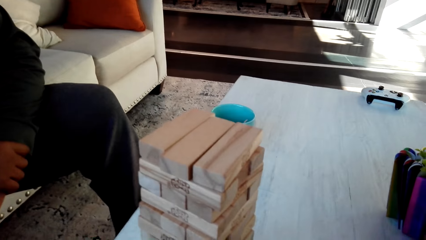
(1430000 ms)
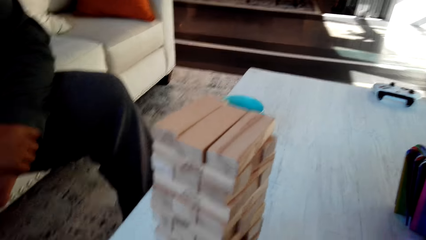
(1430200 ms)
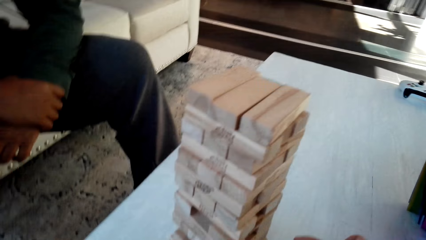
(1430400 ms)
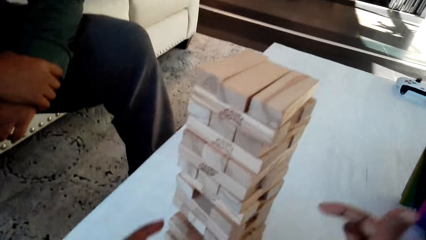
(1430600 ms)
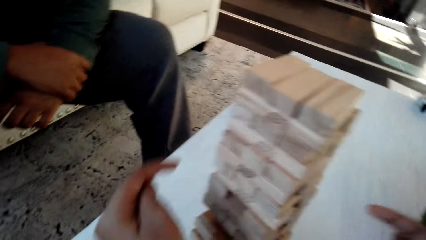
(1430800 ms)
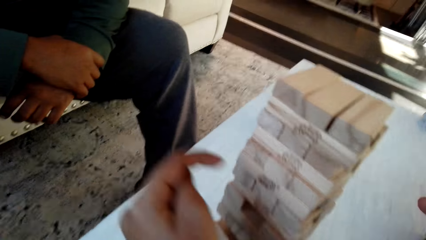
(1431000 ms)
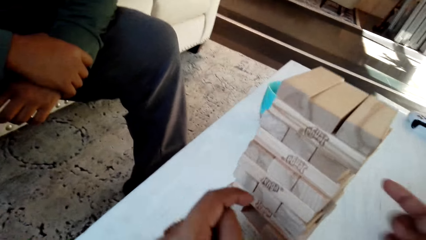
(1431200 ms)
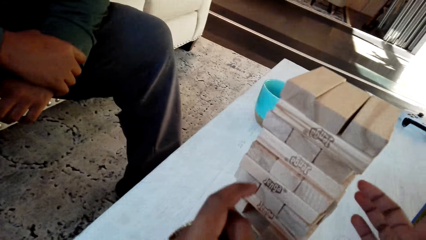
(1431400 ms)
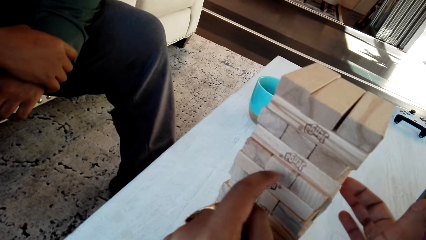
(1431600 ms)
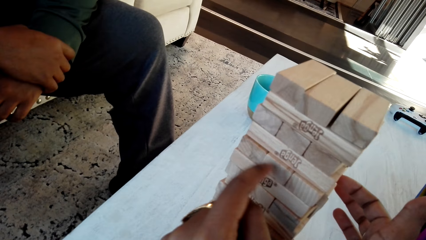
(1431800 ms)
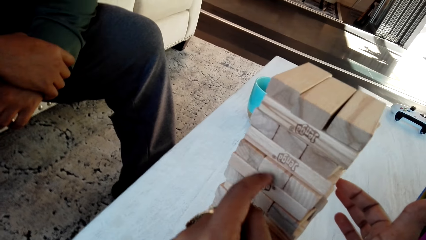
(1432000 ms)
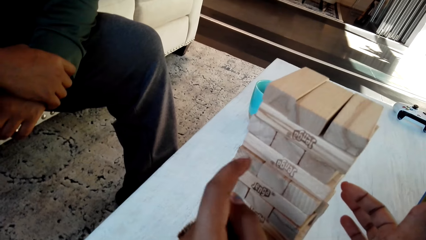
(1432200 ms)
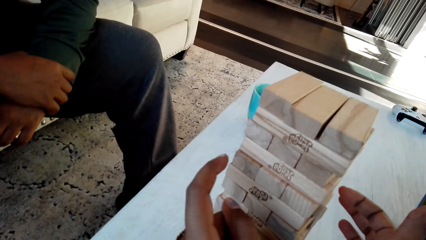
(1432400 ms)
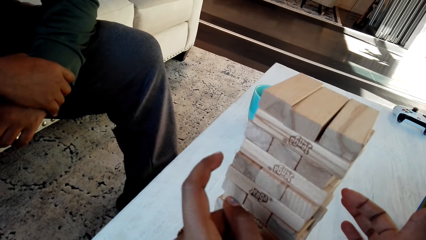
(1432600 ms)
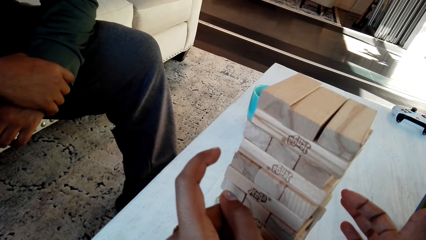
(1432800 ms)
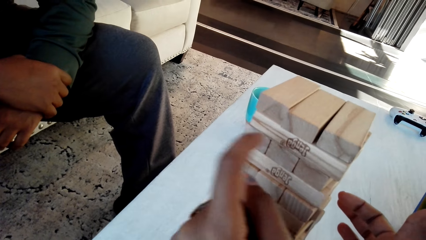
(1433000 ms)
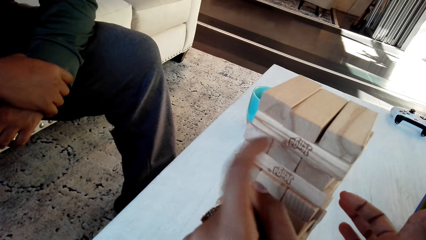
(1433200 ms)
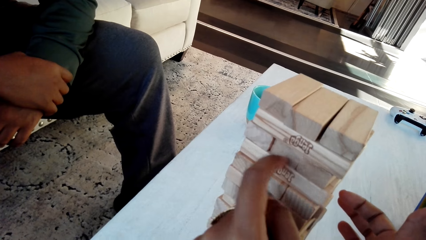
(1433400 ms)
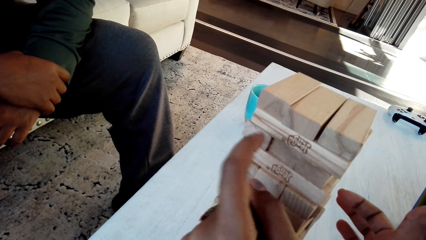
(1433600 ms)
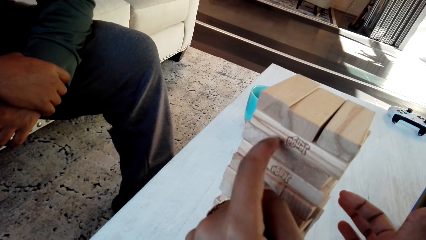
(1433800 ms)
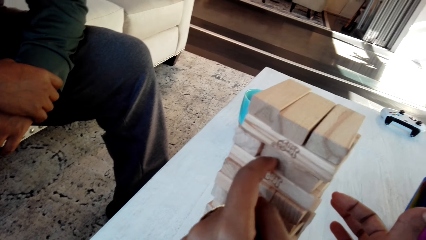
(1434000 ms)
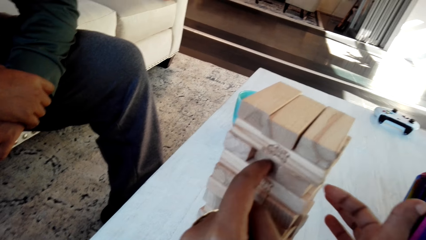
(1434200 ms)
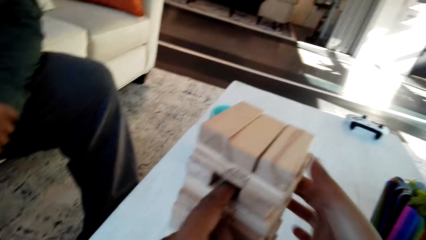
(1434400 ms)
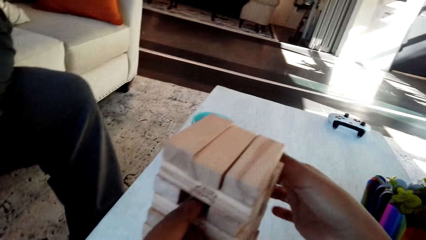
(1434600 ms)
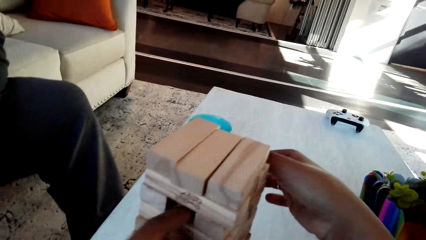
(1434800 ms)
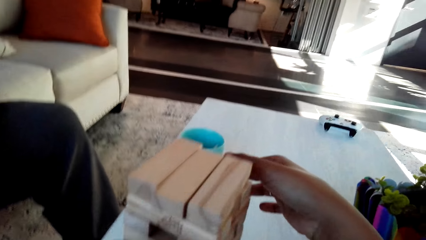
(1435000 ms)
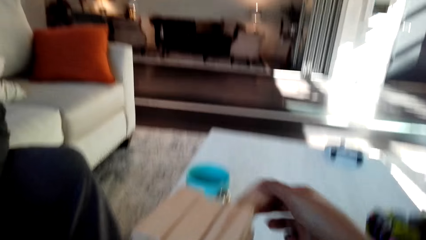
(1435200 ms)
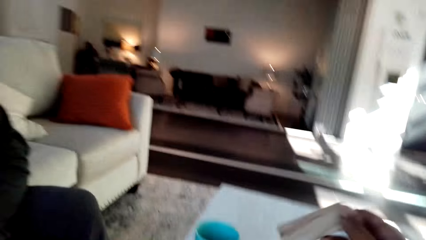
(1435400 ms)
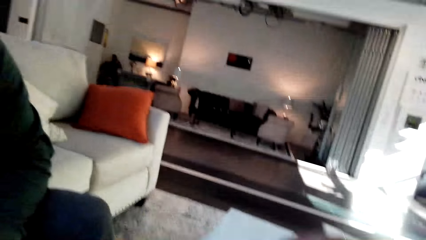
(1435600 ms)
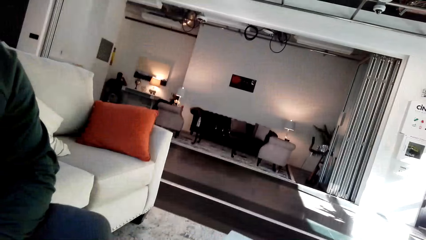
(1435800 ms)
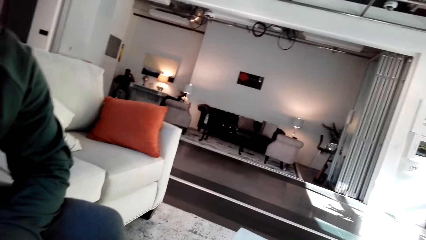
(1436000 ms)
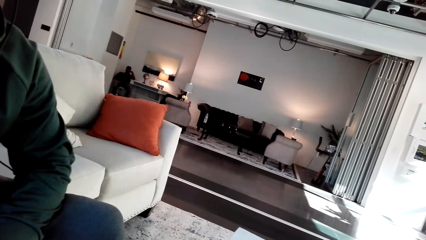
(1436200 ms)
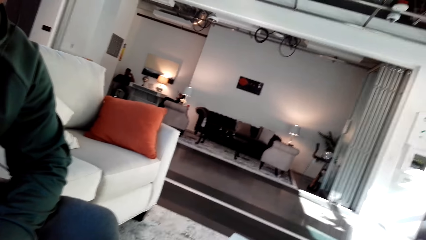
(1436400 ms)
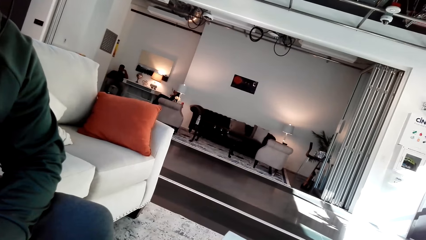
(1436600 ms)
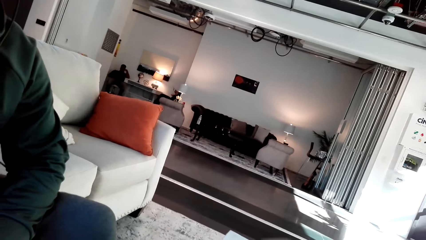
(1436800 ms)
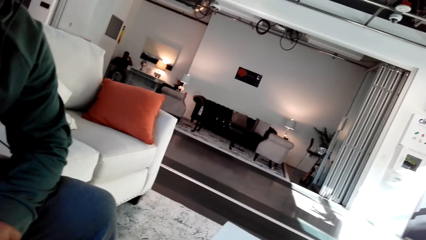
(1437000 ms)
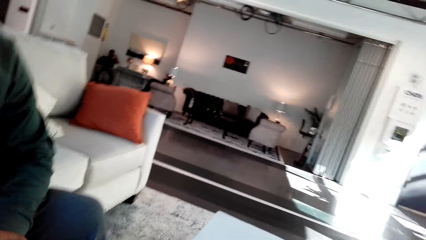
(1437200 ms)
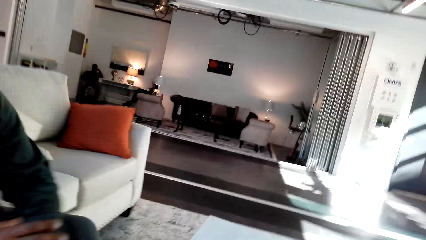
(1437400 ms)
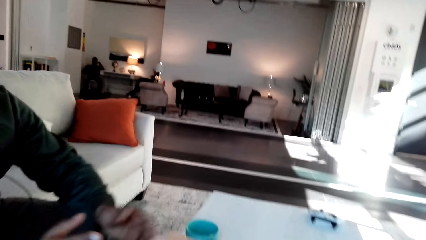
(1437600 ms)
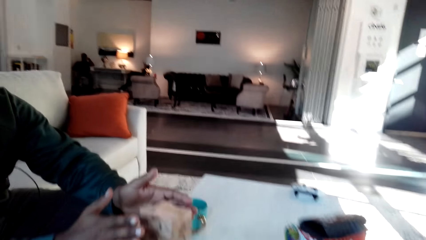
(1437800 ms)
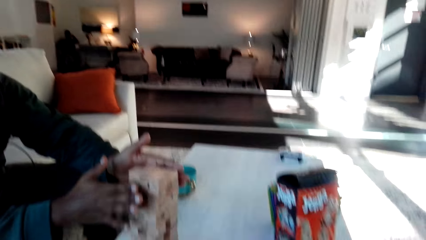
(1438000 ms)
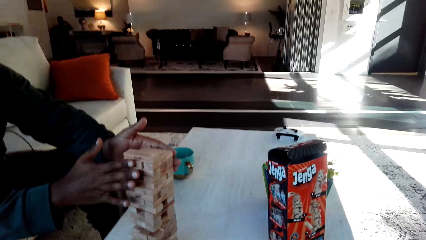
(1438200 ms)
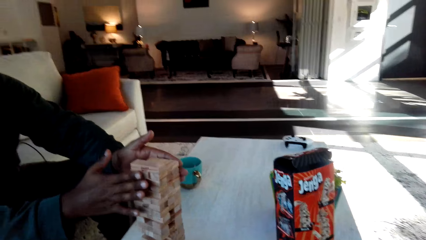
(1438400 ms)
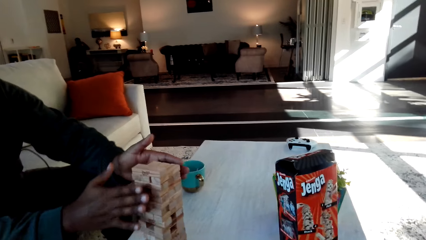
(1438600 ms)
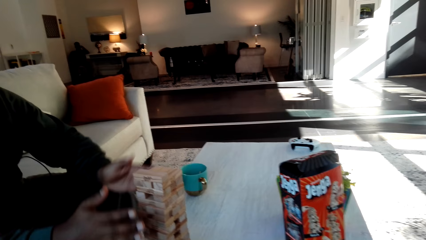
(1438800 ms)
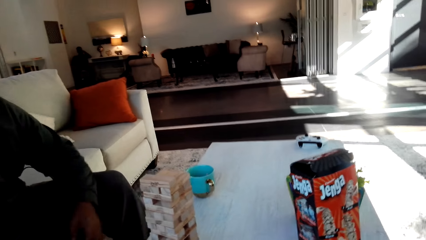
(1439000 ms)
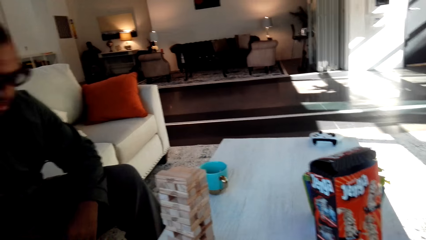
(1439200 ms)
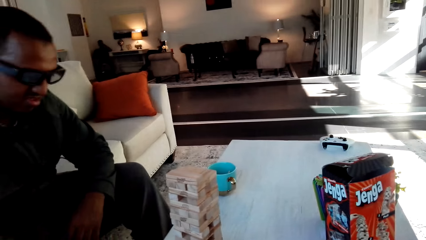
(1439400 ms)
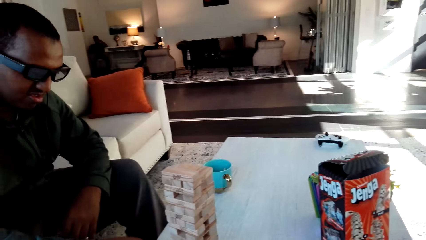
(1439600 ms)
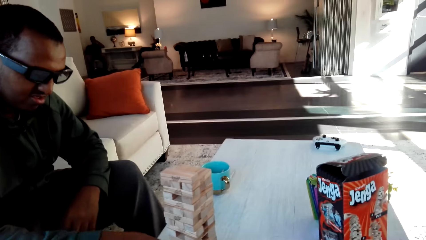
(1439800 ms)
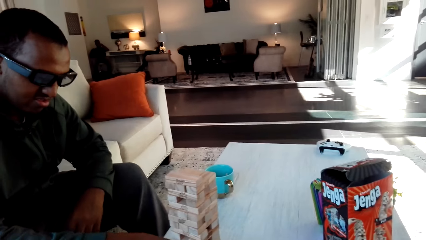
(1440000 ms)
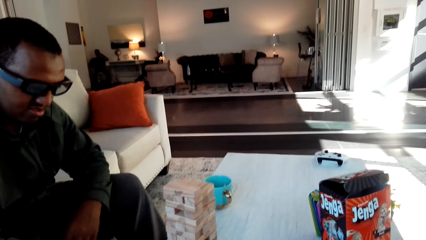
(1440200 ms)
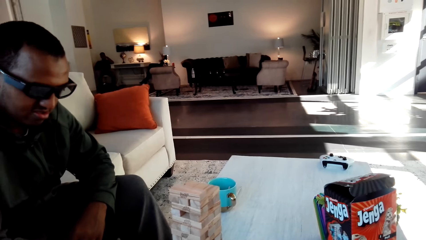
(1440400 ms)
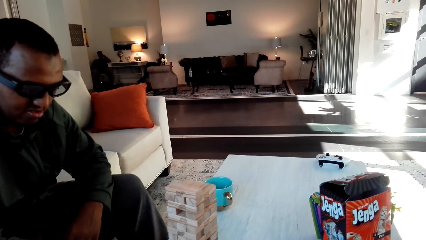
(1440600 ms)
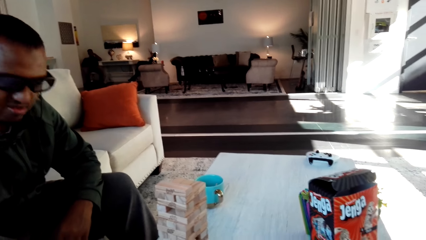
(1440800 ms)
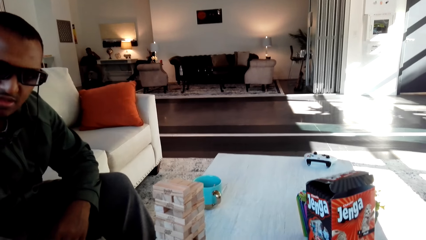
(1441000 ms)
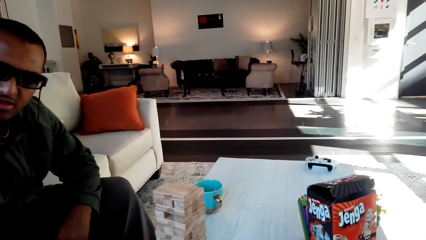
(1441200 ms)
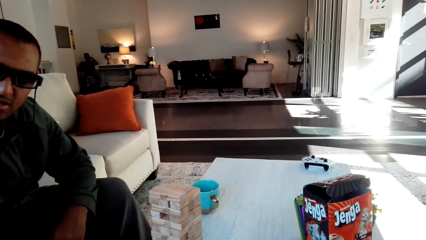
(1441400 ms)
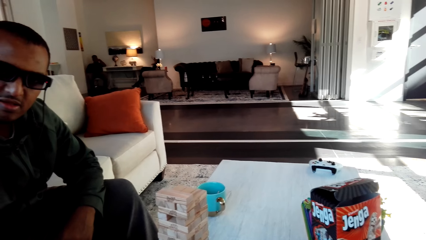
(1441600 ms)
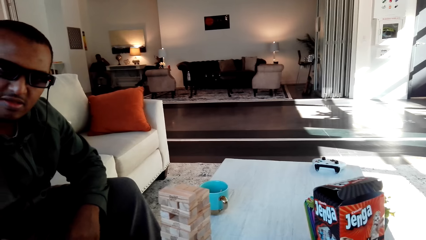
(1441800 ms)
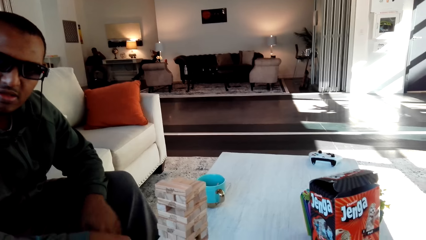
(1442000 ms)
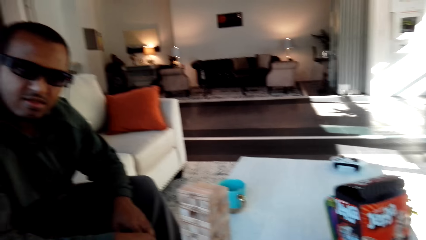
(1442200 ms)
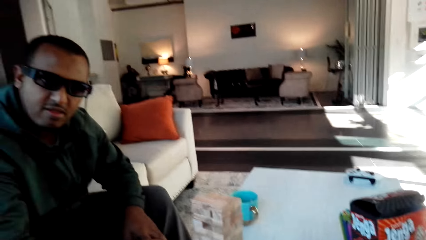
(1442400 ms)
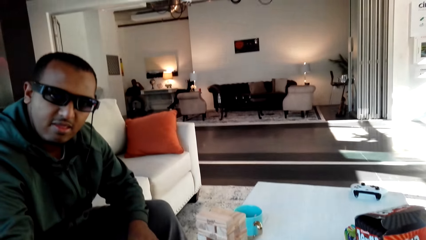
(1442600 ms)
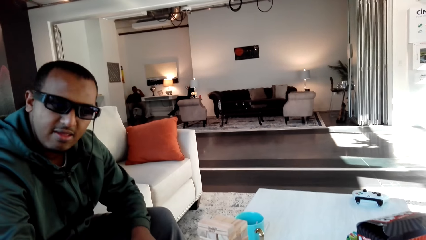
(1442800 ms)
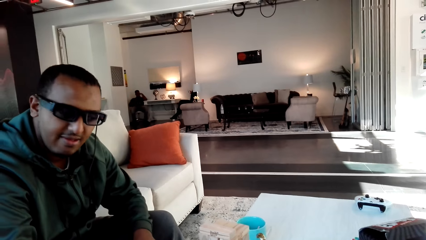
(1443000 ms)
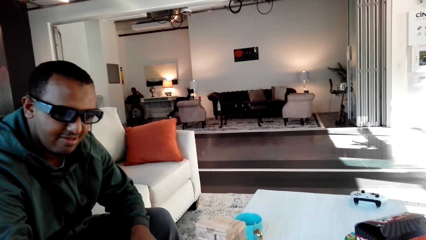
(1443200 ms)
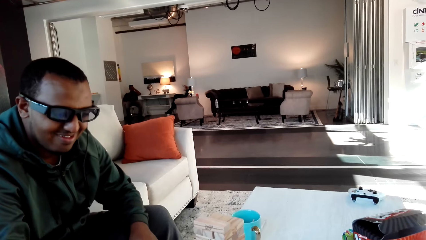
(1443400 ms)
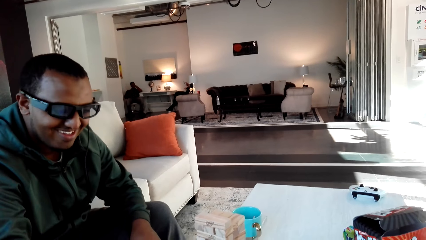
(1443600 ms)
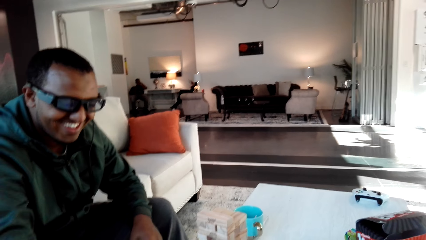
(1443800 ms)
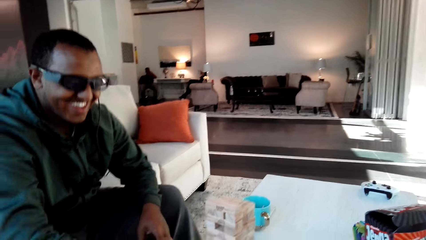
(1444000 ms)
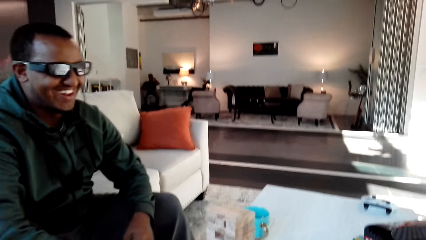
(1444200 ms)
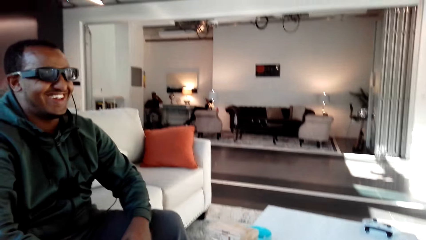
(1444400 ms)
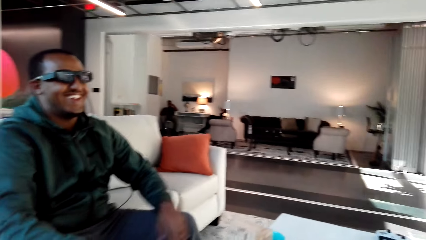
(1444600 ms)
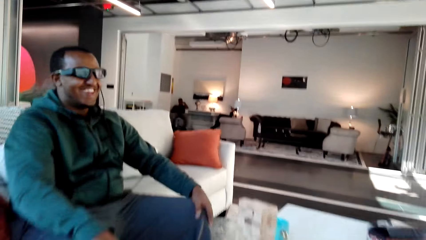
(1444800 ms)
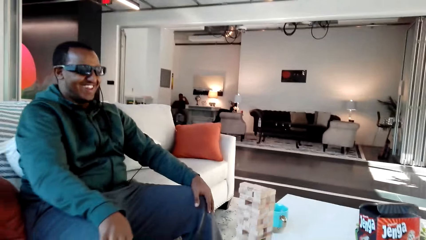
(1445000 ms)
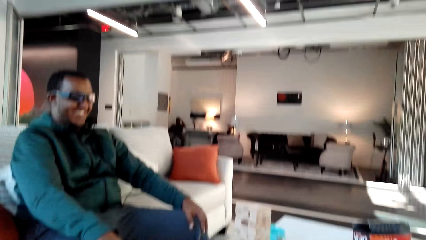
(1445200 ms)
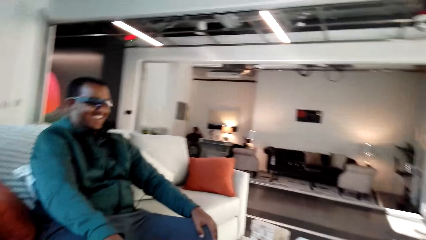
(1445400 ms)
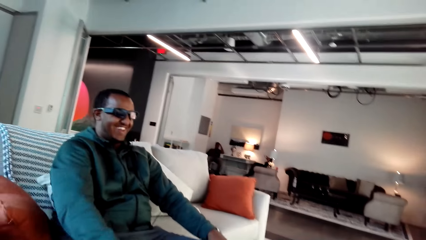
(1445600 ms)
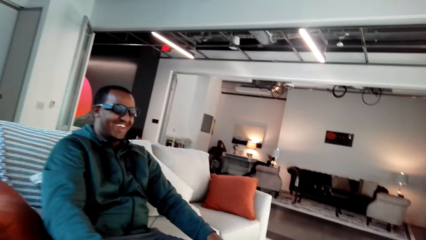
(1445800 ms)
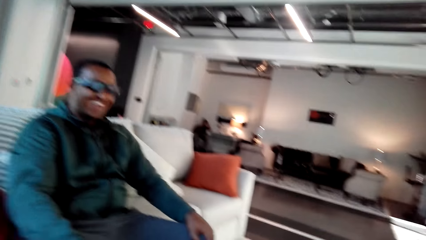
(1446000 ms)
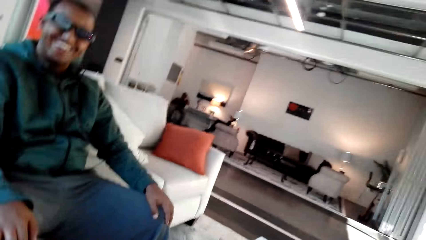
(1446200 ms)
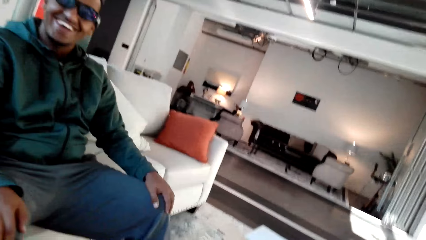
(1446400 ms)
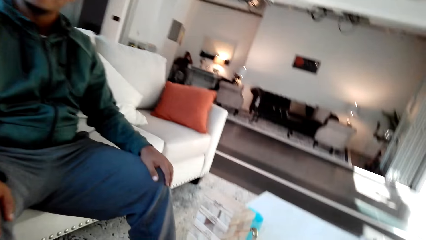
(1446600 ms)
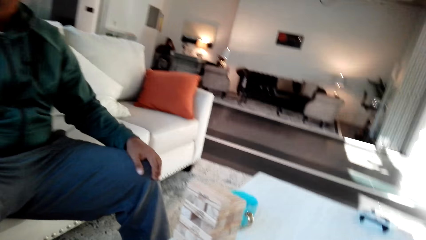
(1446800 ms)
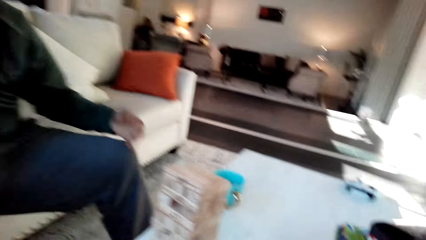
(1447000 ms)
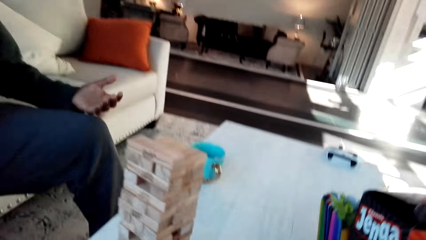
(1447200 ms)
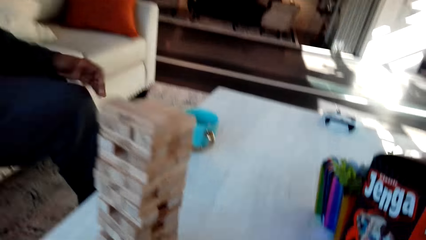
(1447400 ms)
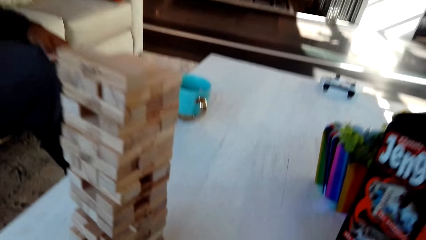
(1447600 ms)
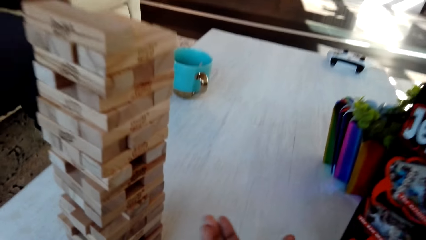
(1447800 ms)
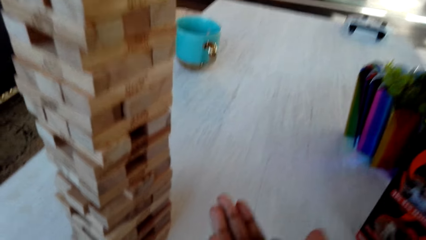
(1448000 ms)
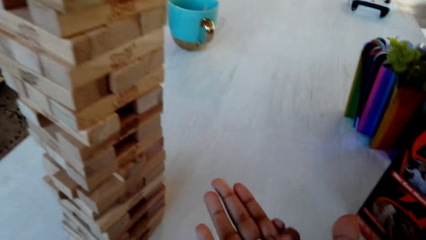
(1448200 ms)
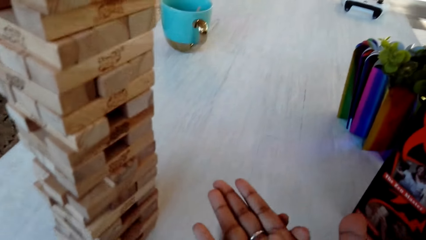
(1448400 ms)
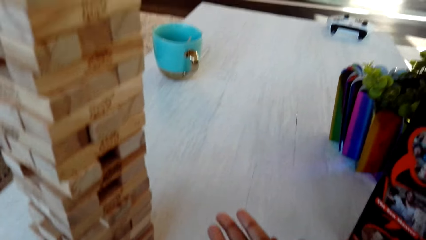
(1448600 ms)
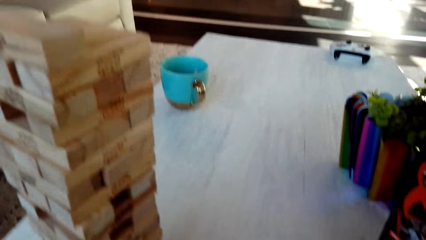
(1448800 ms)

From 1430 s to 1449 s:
The camera wearer converses with a man.
